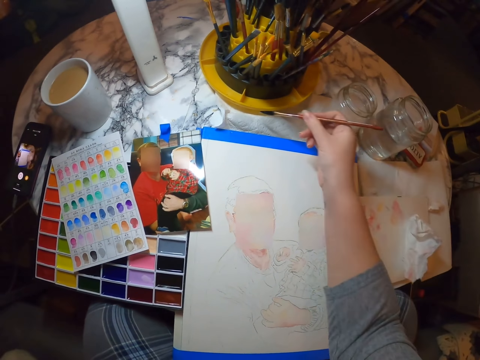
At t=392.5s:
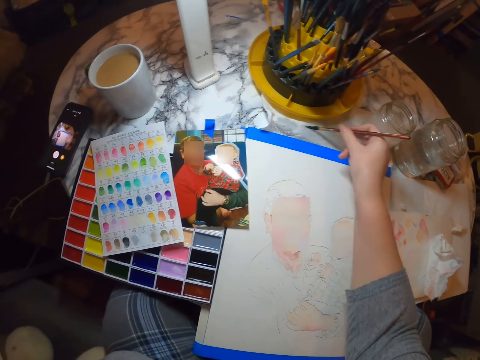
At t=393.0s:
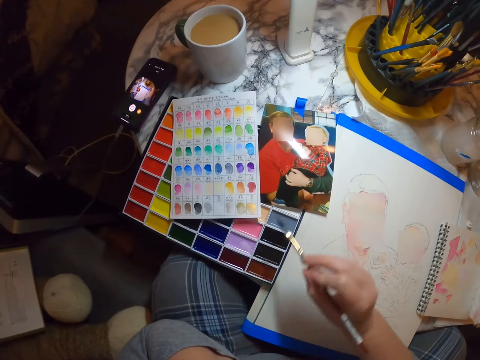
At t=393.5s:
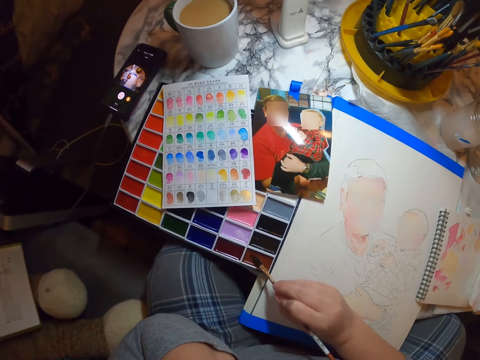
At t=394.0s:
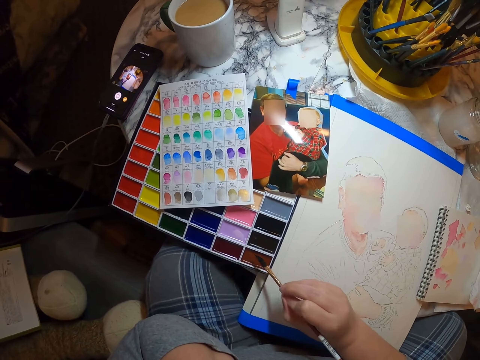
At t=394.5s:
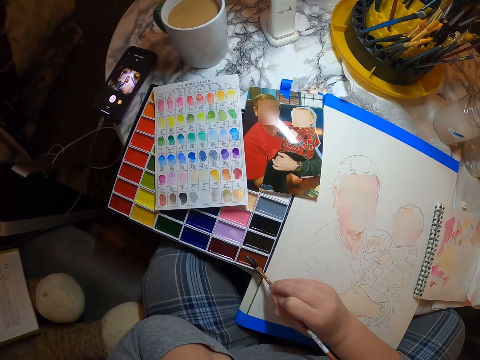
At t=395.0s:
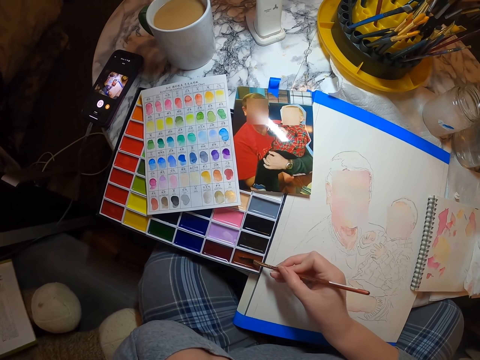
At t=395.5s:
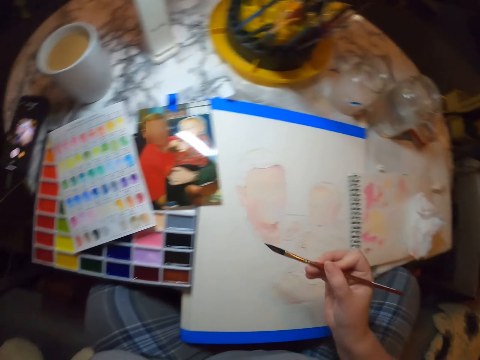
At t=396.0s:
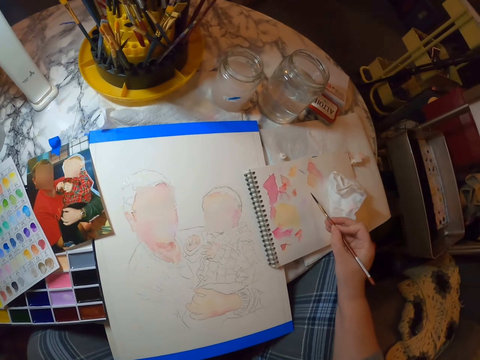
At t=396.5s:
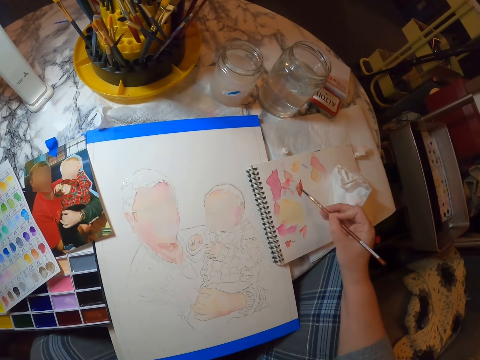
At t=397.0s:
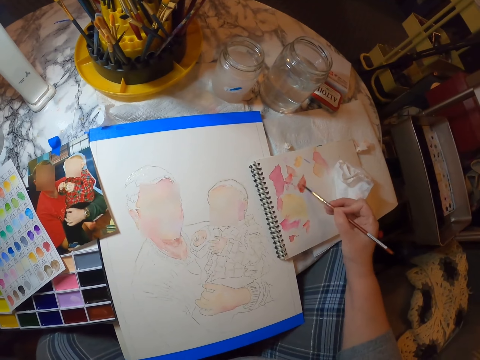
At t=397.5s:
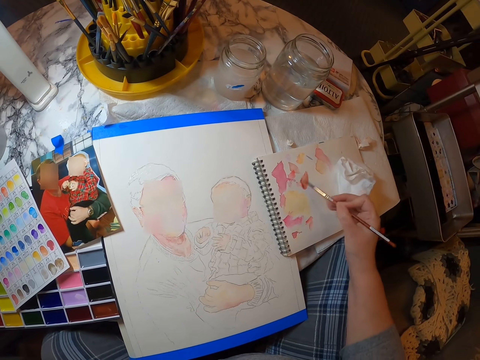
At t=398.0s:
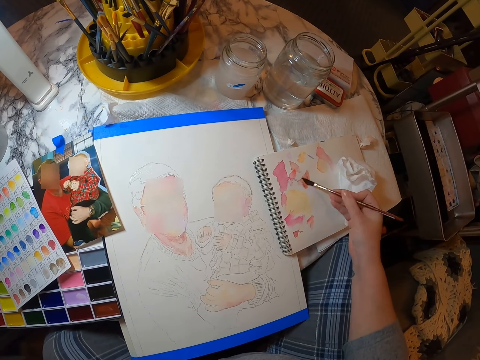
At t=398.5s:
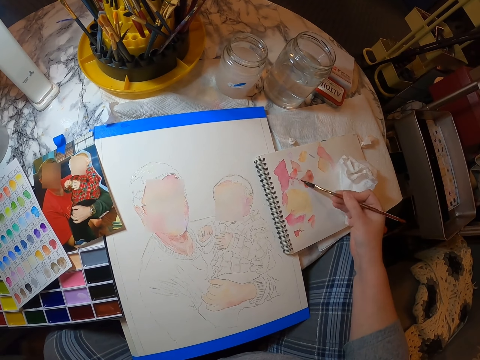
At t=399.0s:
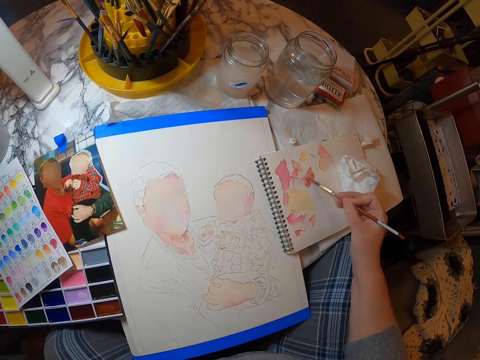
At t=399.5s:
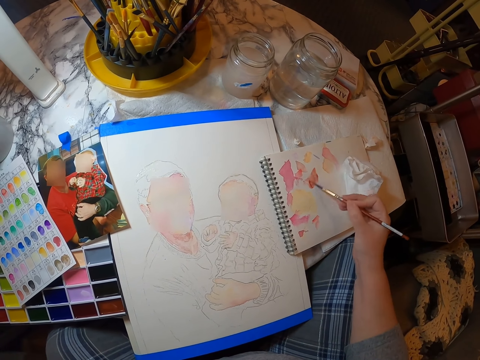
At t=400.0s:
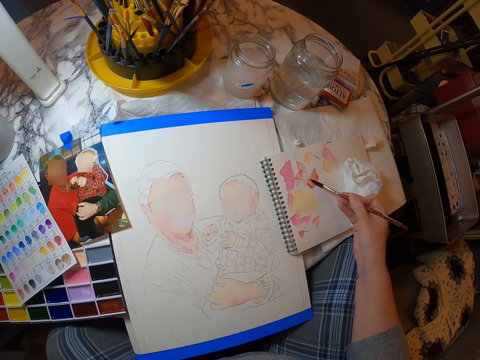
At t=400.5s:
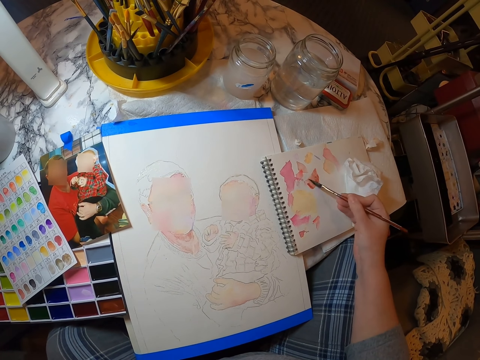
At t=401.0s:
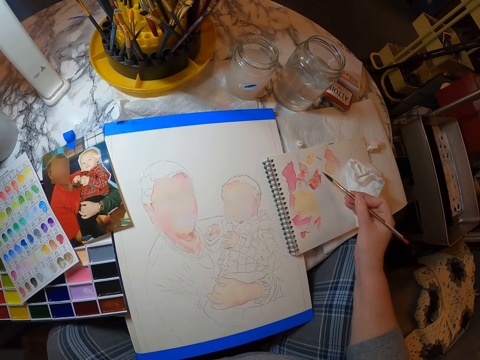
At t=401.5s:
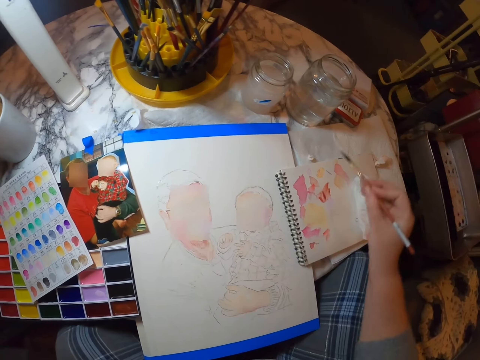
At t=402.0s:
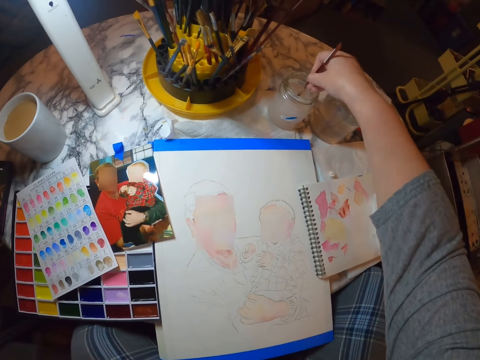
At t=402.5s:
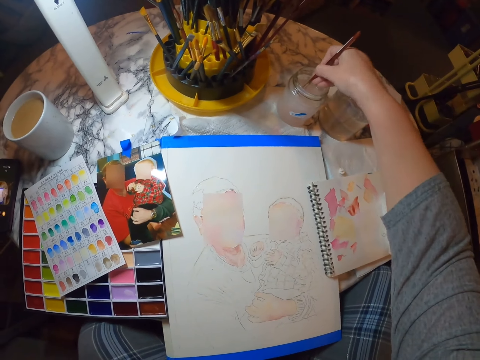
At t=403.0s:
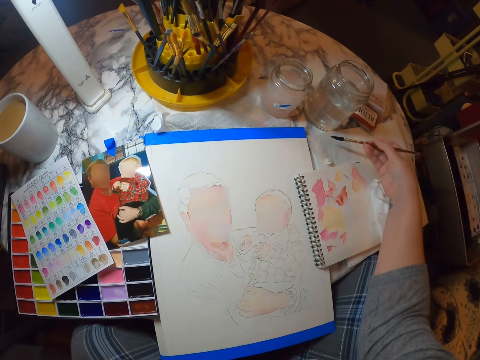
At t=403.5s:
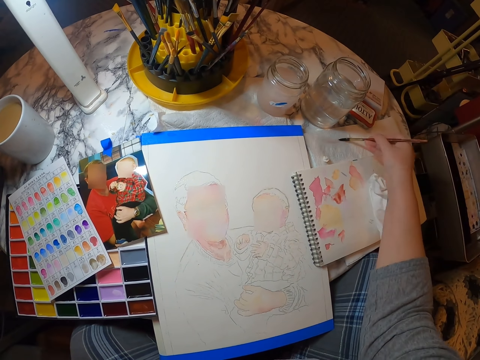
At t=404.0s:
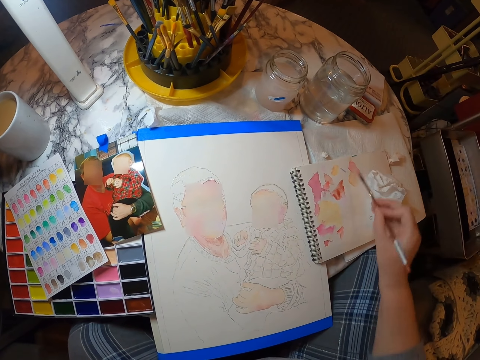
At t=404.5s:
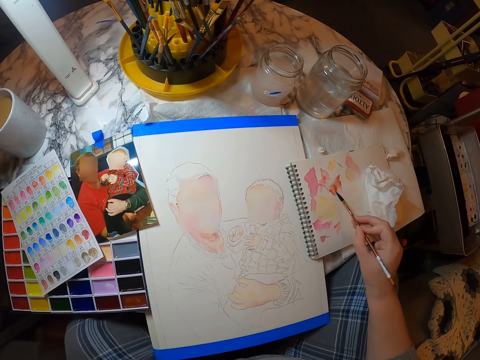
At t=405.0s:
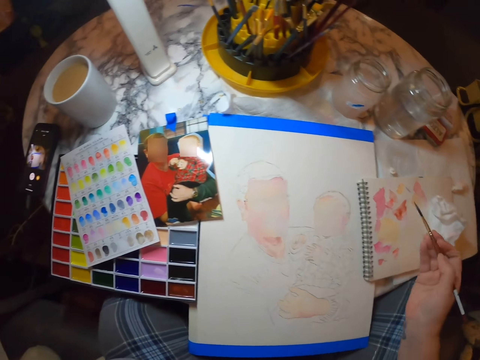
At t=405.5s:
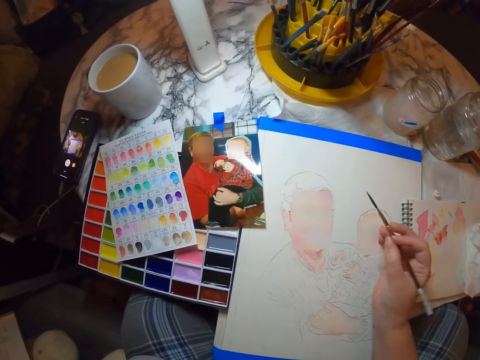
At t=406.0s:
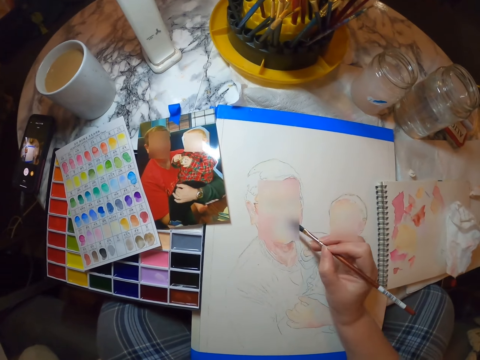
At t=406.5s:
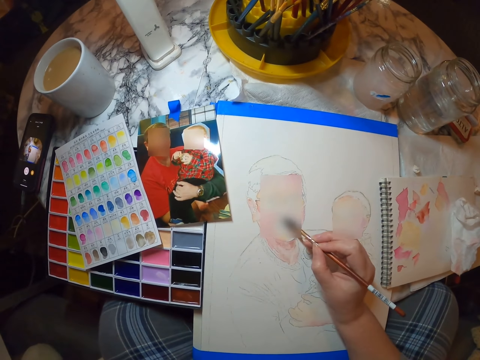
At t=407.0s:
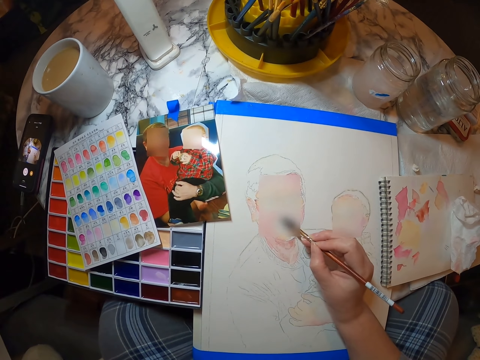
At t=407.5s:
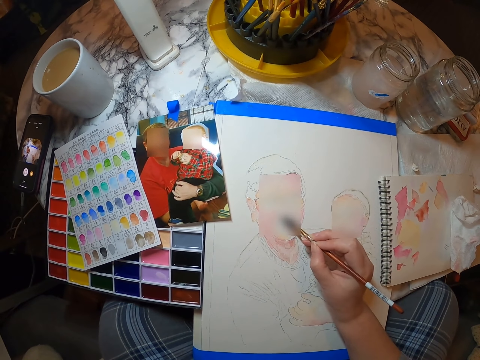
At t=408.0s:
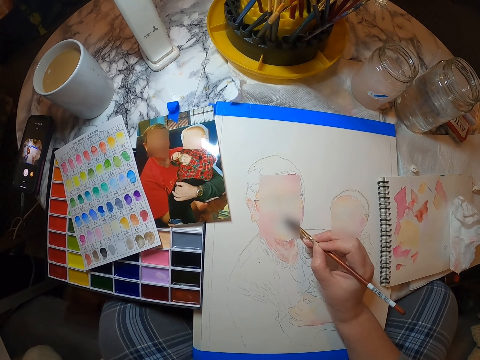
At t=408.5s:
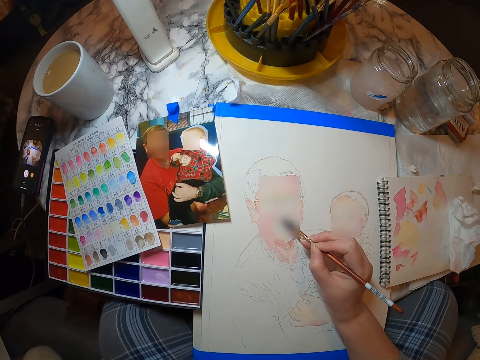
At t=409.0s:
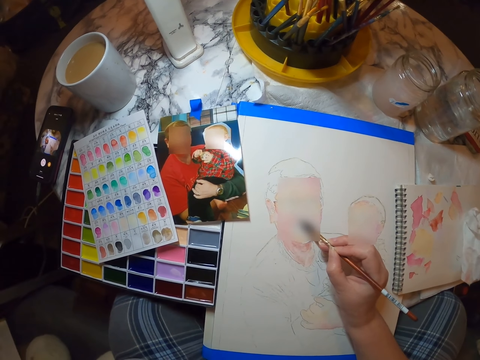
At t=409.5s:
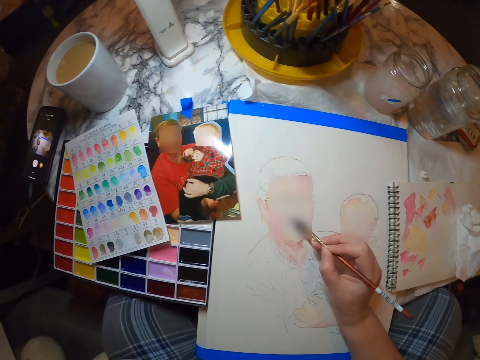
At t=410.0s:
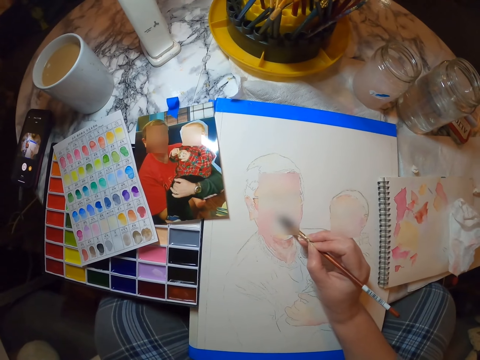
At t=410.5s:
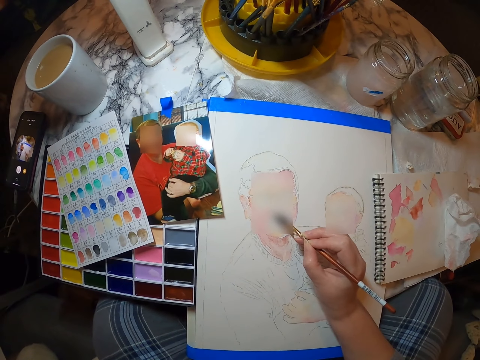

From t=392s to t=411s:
The camera wearer wipes the paint brush. They put the paint brush on paint. They dip the paint brush. They rub paint on a book. They dip the paint brush in water. They rub paint on the book. They paint a picture on the painting book.

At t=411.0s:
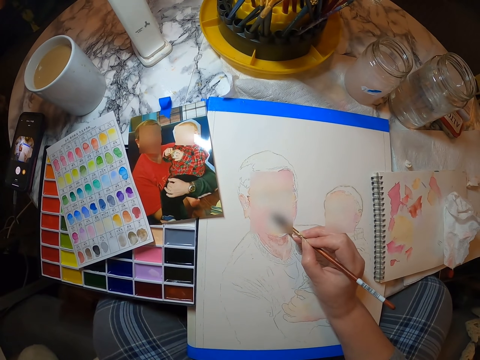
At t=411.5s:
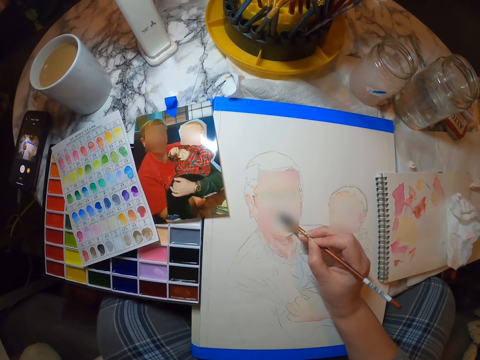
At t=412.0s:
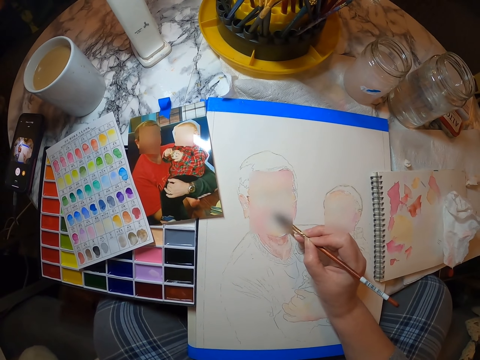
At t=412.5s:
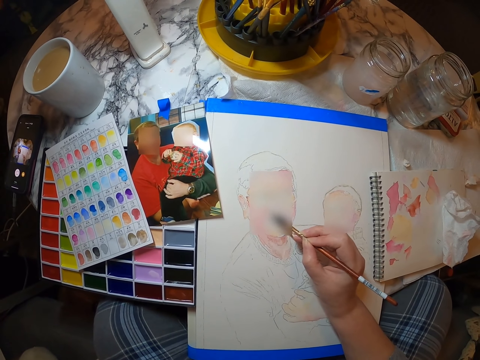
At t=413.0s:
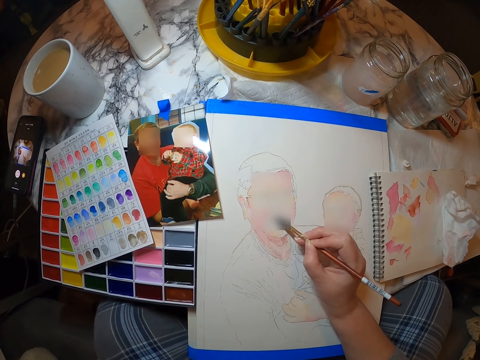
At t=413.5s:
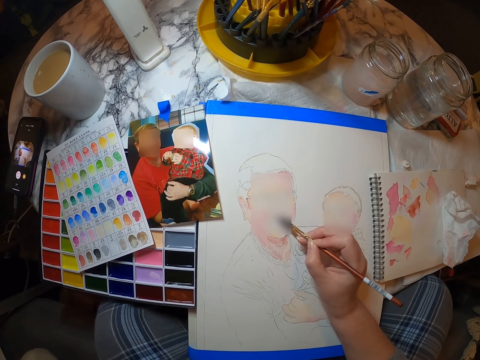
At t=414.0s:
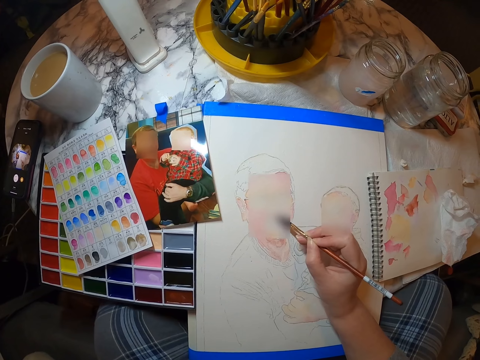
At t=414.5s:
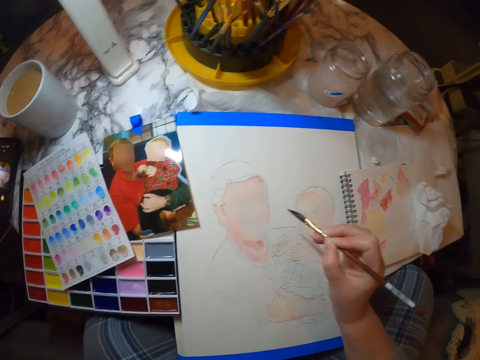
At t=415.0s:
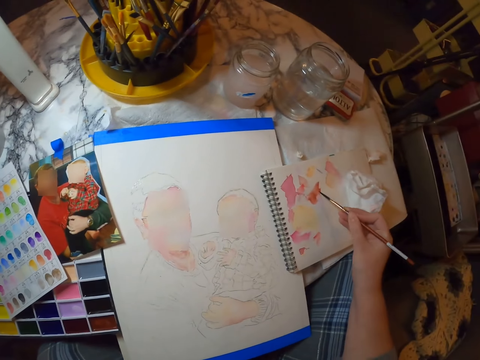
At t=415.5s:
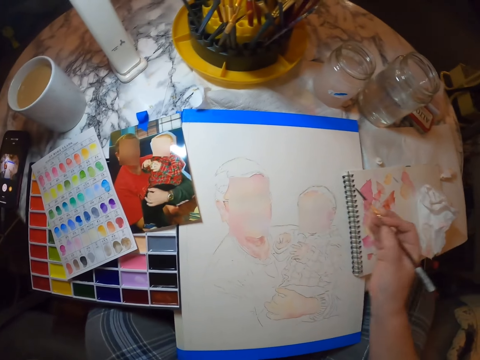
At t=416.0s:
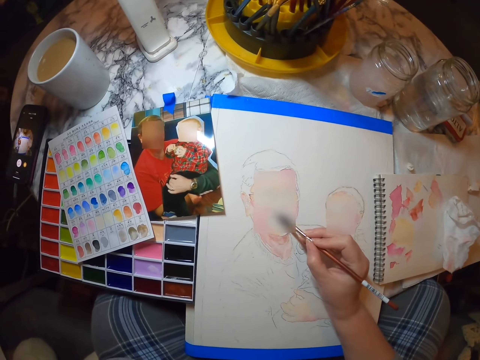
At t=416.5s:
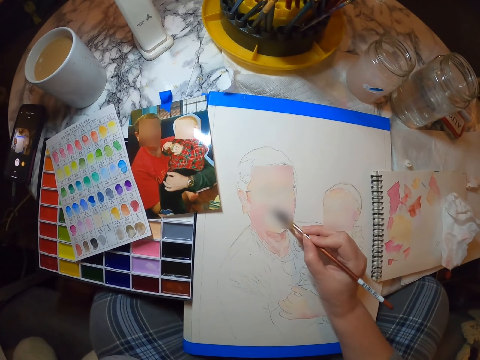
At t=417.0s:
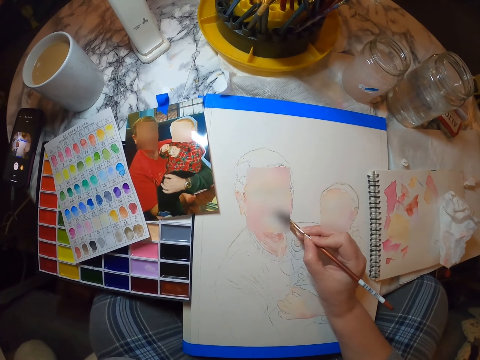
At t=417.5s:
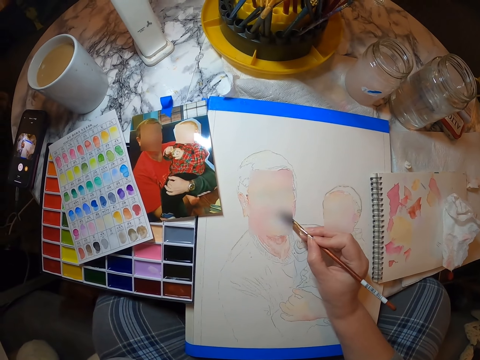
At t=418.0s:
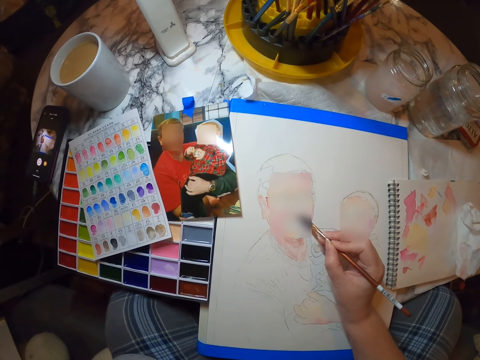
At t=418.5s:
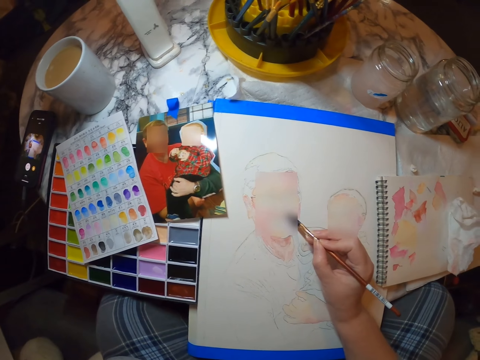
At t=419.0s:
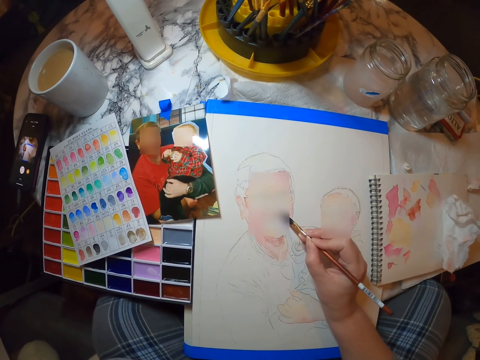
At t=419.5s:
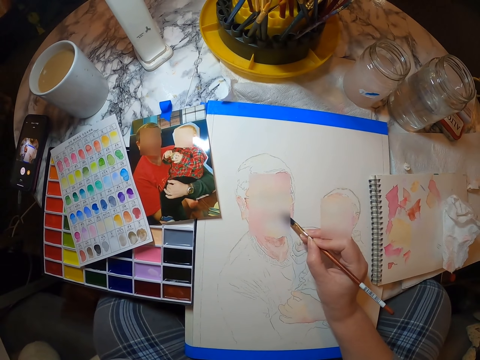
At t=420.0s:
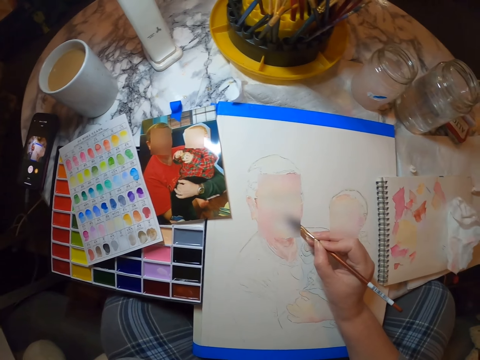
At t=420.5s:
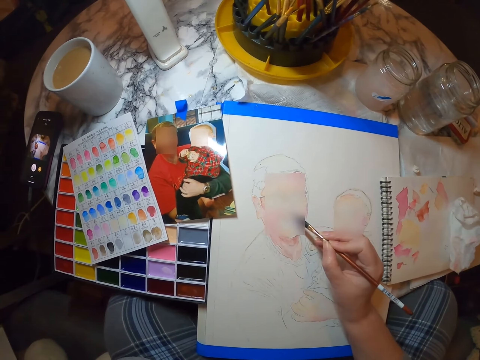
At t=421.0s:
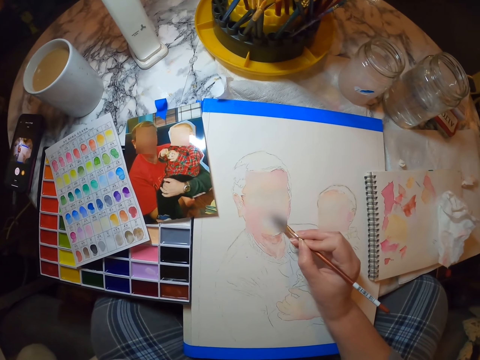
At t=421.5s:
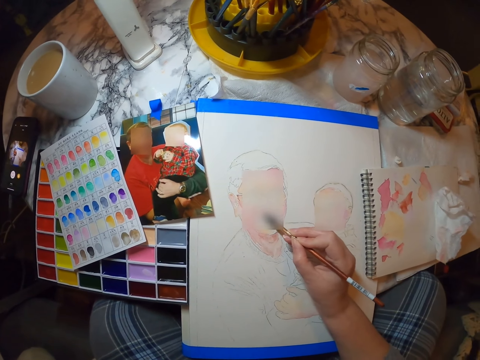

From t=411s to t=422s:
The camera wearer rubs paint on a book. They paint a picture on the painting book.
